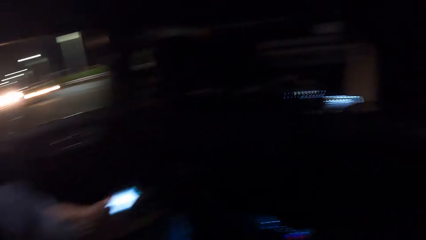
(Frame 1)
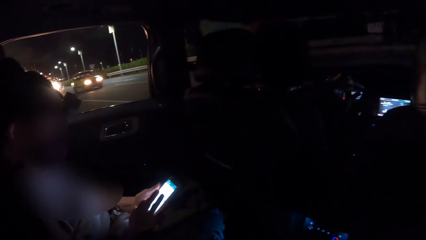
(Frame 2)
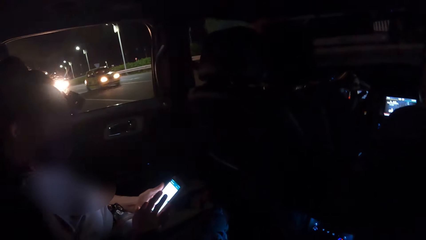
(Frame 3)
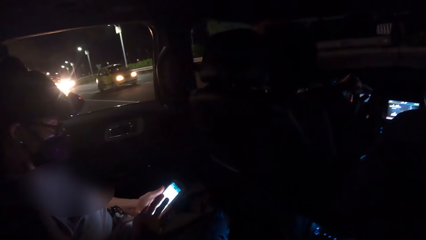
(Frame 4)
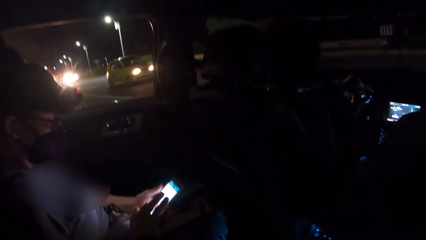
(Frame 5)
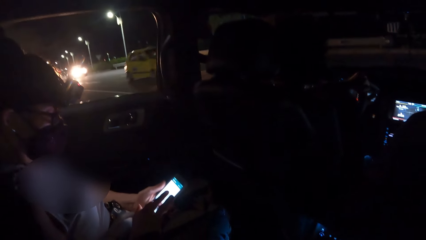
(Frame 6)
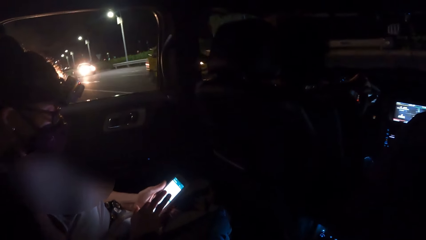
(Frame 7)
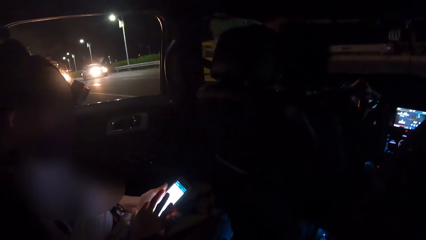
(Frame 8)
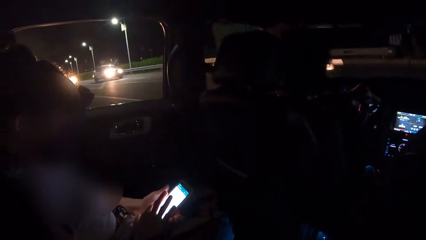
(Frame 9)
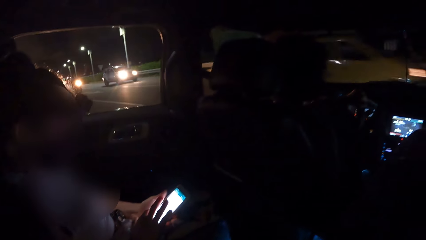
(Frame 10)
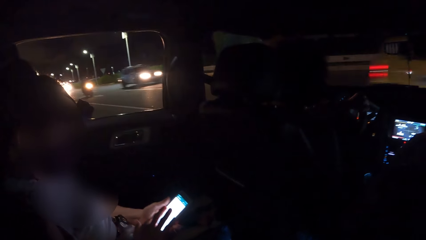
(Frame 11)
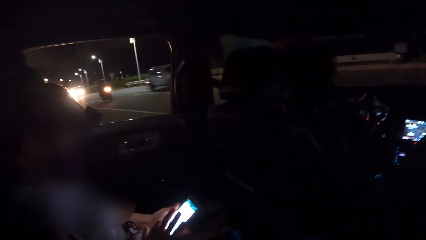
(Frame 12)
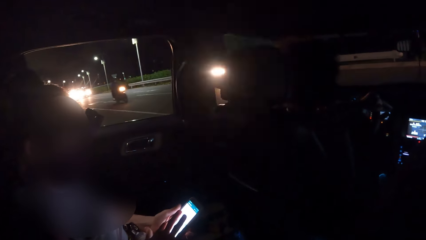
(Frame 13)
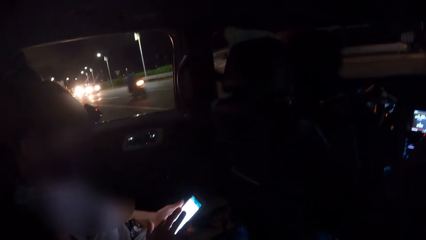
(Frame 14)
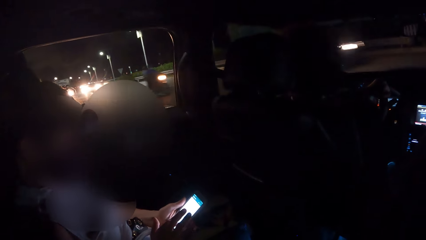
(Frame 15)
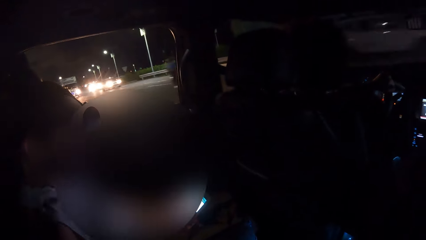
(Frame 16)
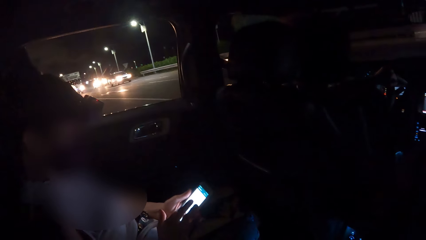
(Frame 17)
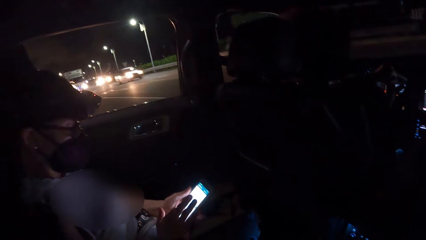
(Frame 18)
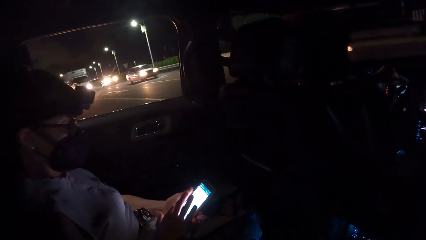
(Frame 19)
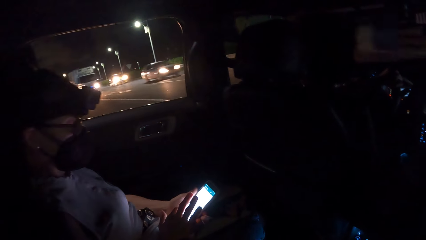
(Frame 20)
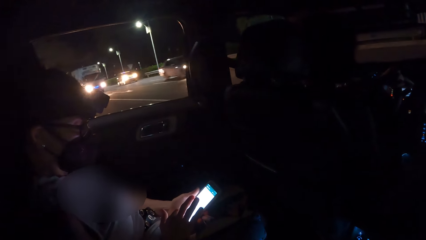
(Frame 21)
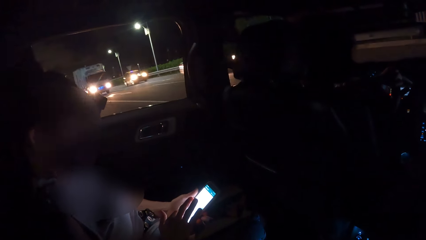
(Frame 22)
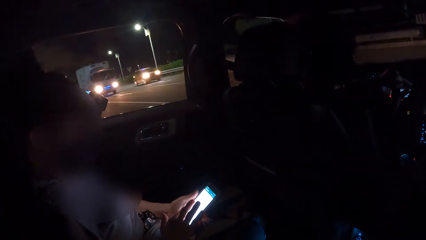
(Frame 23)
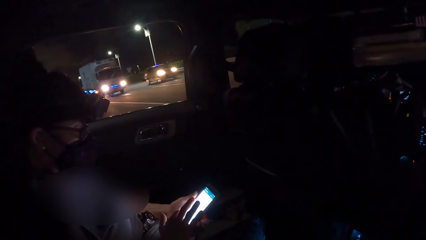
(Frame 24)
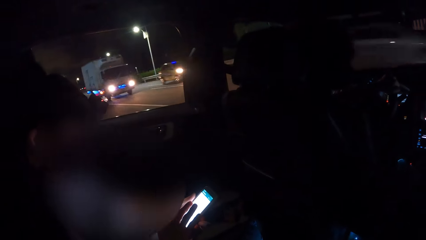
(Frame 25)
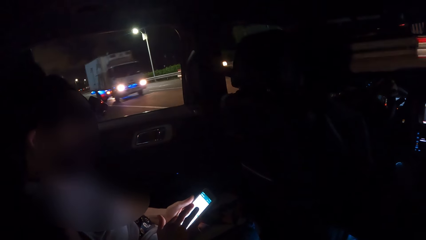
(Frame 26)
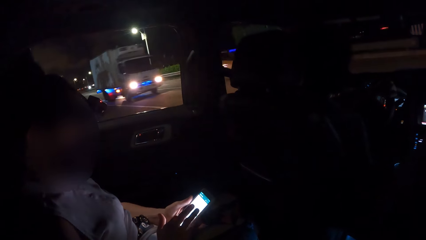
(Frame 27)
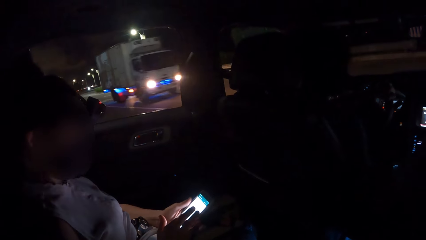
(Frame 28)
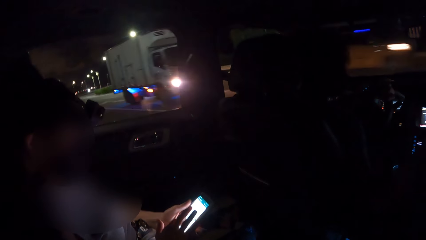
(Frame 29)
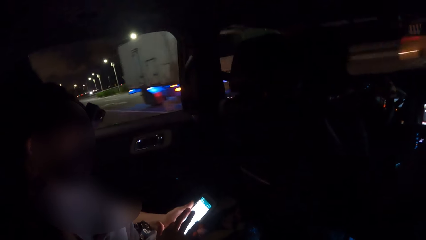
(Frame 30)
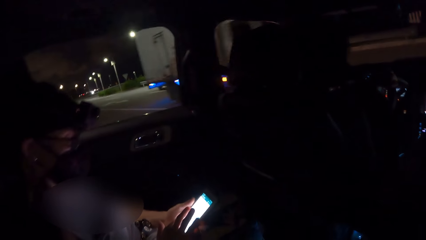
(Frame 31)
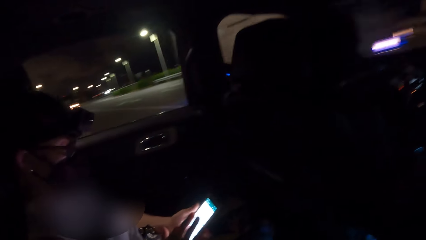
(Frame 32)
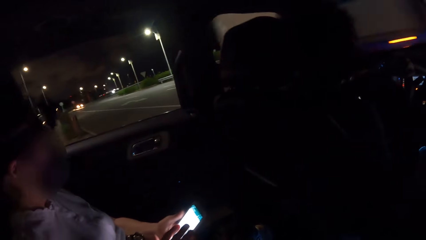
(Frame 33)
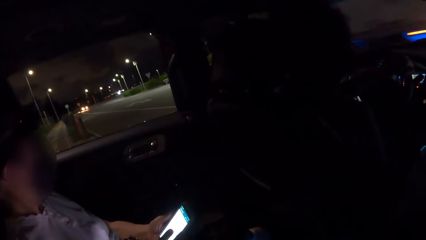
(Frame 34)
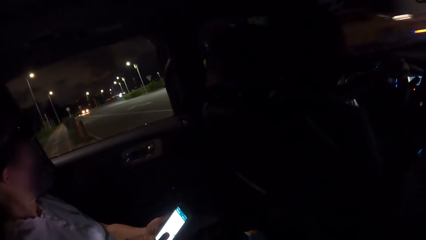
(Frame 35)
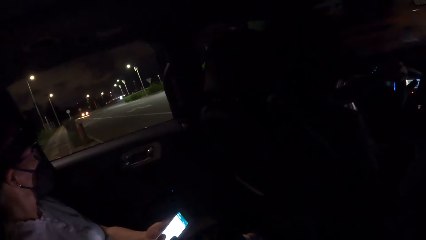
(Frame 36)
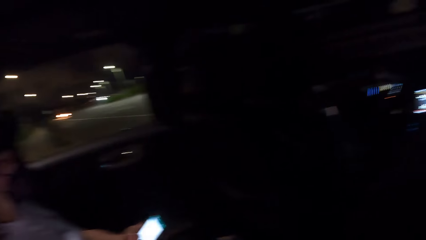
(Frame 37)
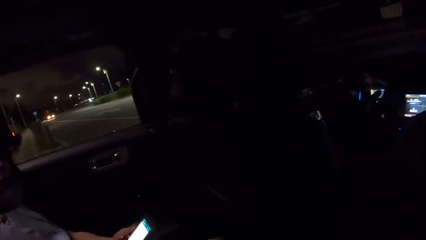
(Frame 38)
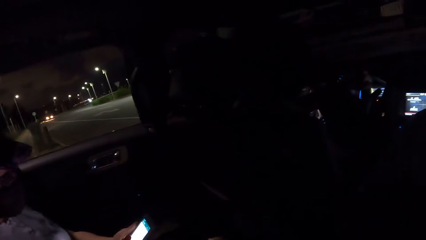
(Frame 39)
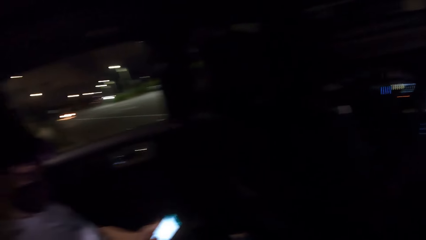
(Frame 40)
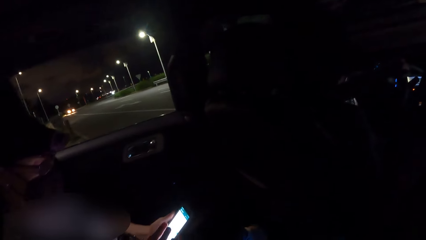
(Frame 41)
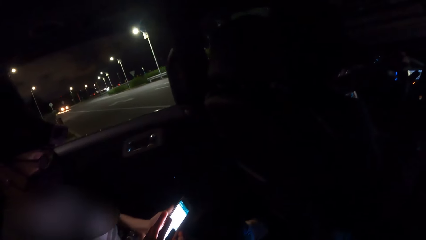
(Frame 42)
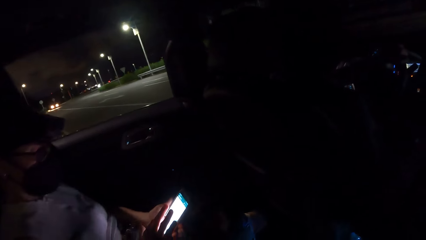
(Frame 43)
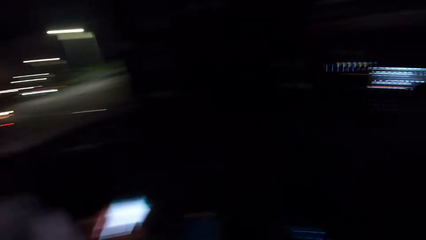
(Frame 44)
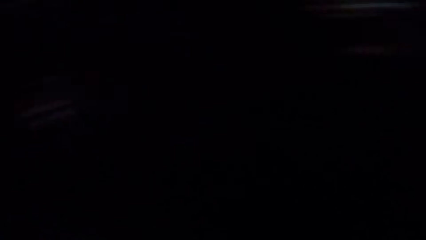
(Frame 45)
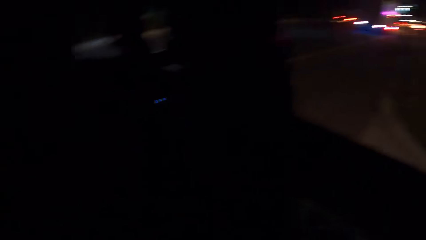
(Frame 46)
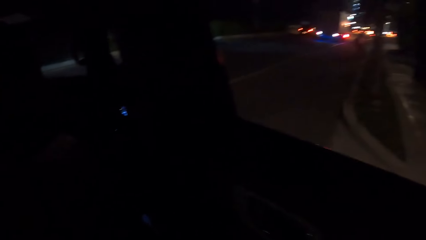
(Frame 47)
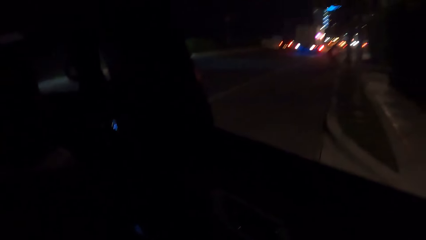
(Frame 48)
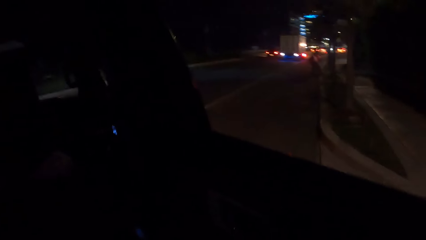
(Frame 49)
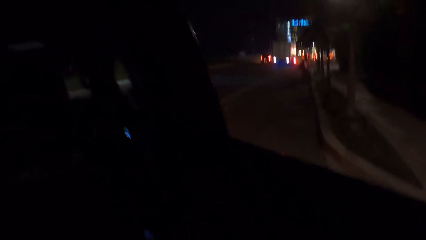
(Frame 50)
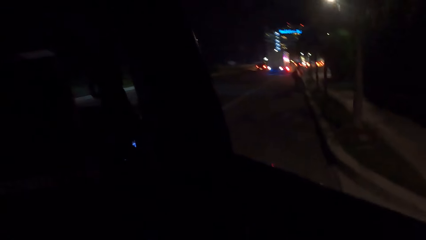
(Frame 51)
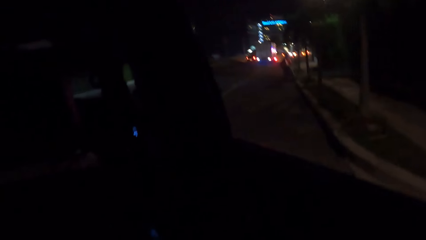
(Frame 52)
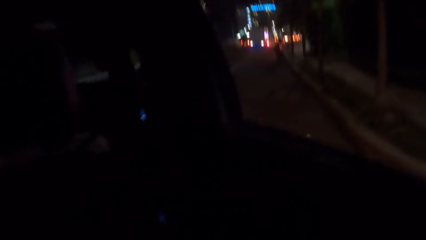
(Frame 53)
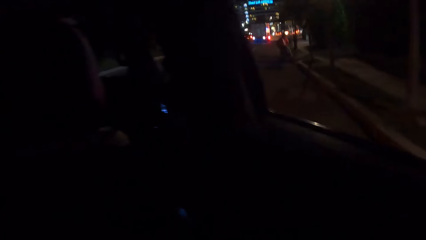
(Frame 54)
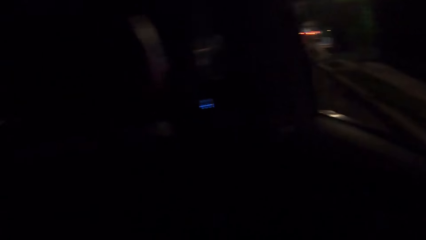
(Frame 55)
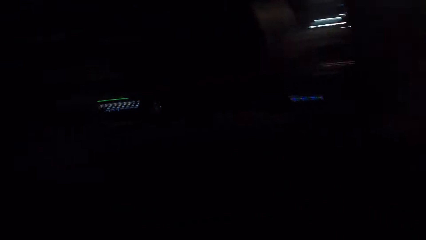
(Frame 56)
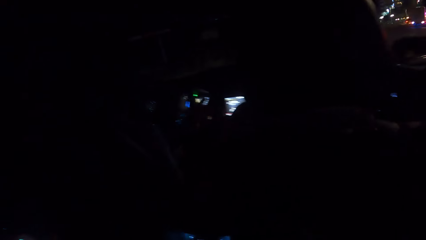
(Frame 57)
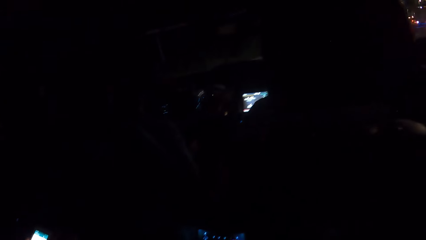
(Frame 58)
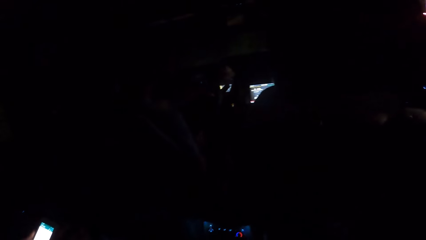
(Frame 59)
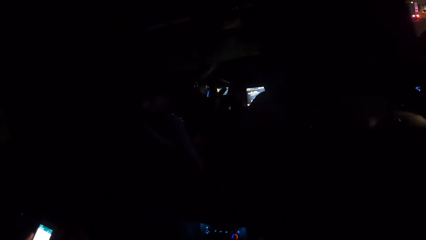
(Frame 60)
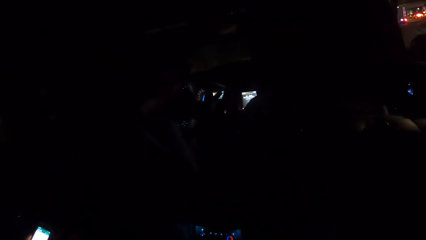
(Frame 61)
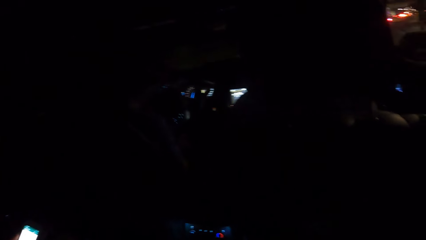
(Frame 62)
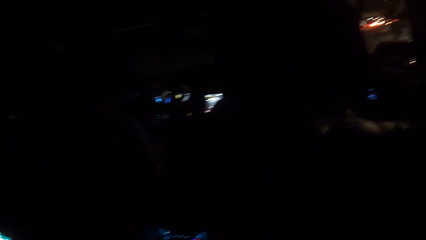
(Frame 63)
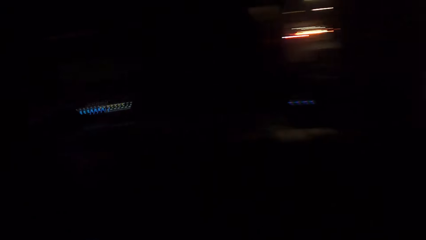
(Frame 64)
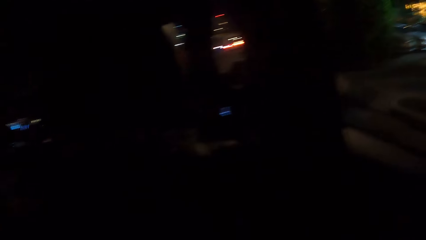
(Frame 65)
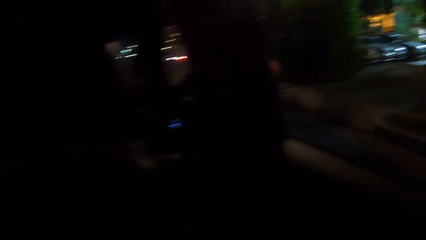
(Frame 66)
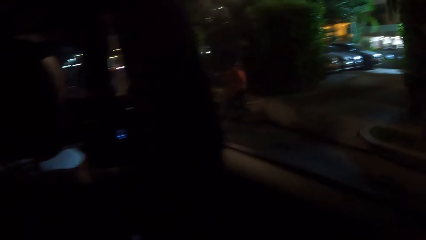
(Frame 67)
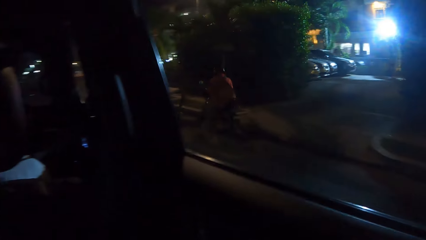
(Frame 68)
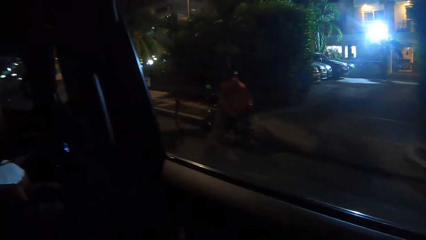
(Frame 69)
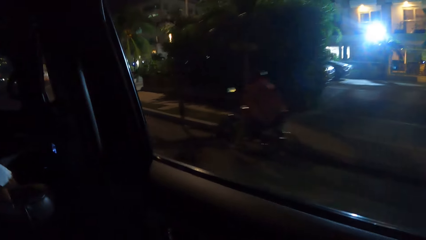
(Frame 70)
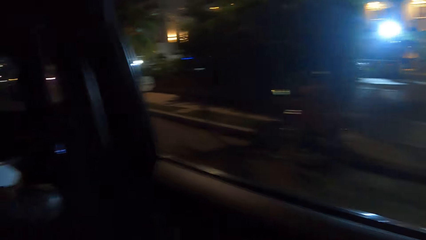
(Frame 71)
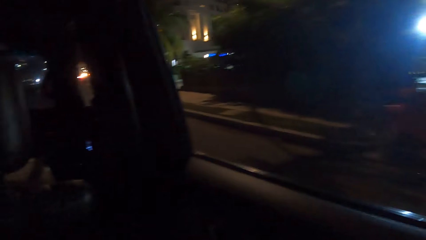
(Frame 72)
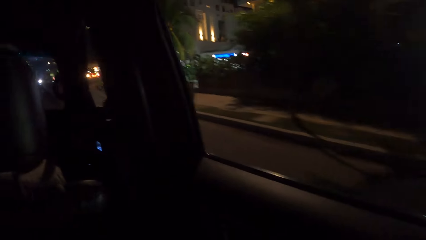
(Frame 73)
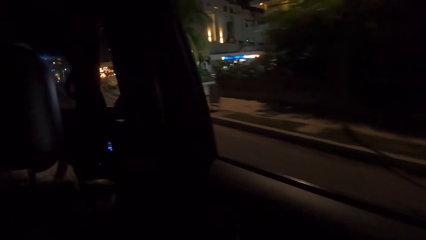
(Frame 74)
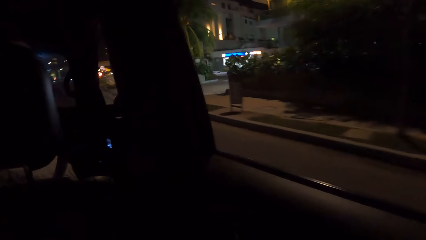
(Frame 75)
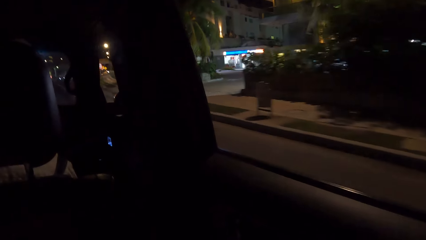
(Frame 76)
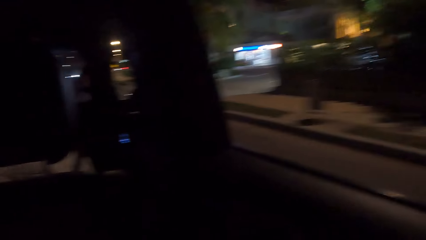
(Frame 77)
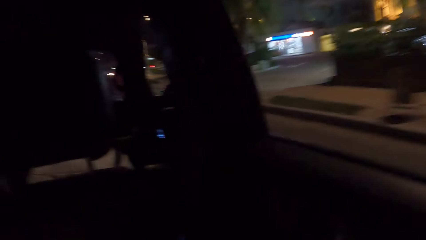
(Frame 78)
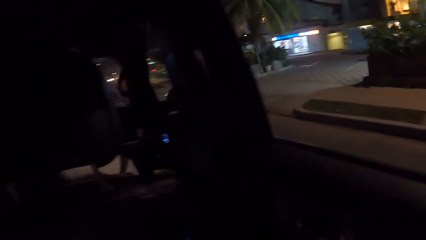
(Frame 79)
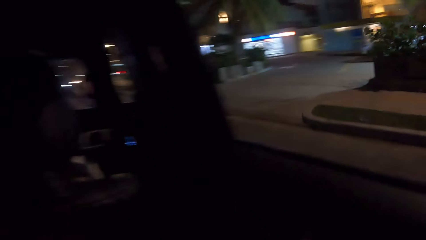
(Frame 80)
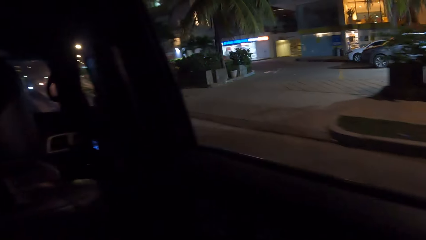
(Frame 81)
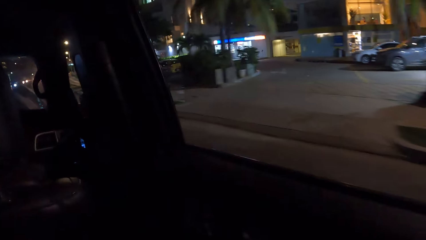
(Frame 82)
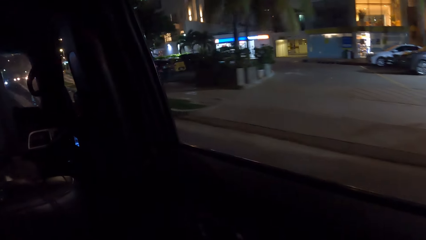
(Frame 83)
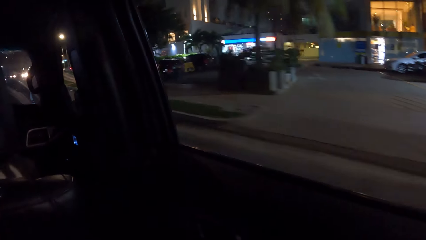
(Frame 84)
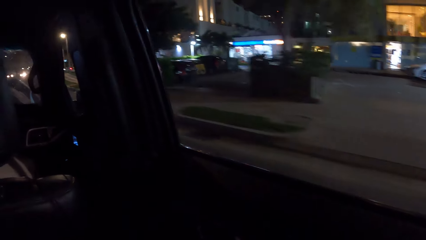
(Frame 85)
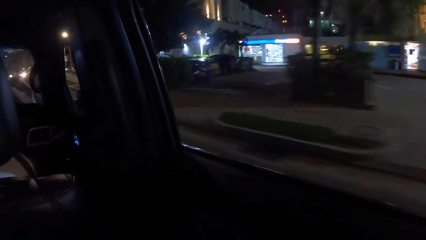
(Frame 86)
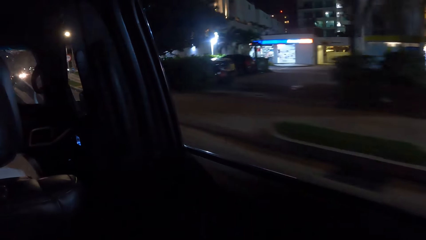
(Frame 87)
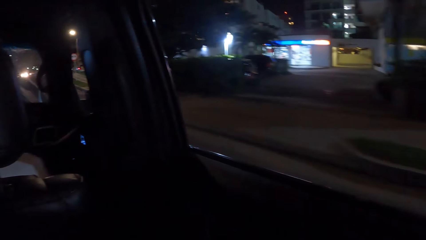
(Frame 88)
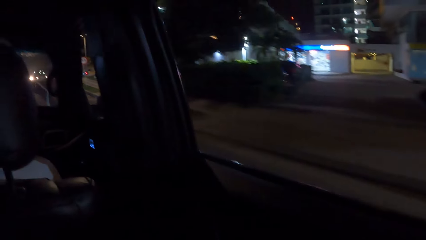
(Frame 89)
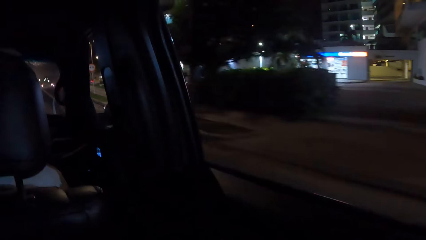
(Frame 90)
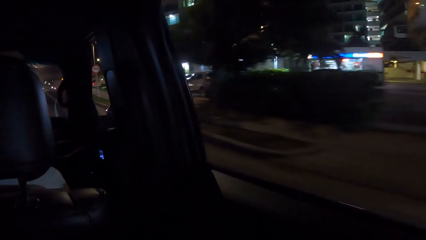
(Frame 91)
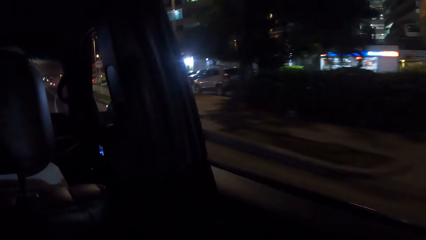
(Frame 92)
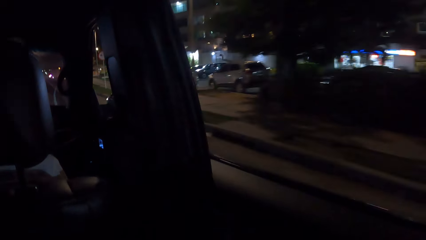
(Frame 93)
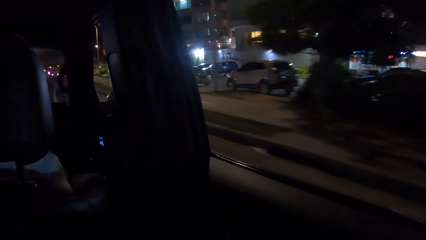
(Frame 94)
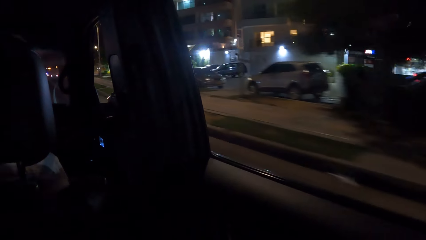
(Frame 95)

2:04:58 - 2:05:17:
The camera wearer looks at a woman tapping a phone in a car. They stare at the road. They look outside through a car window. They stare at a man. They look in the car. They look outside through the car window. They stare at the street.
